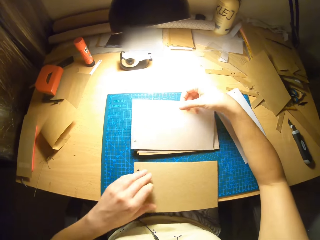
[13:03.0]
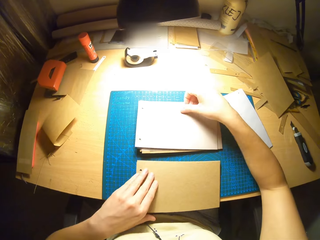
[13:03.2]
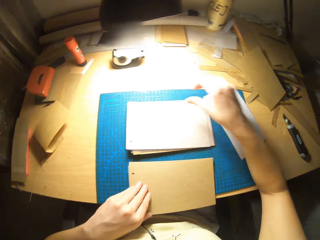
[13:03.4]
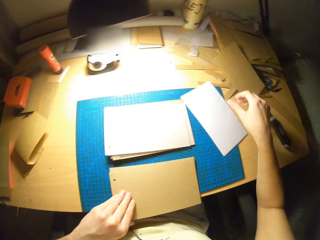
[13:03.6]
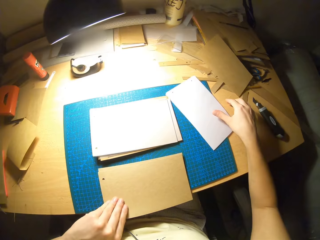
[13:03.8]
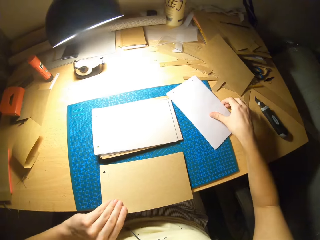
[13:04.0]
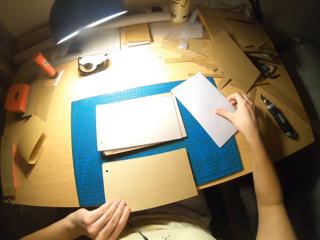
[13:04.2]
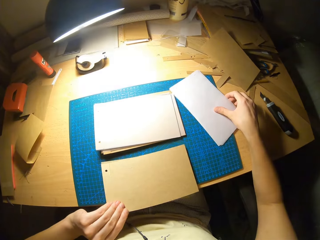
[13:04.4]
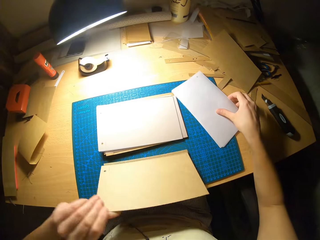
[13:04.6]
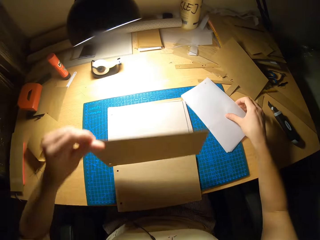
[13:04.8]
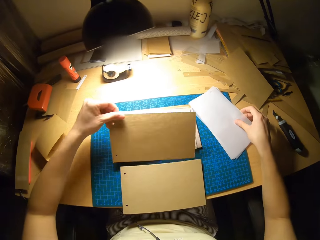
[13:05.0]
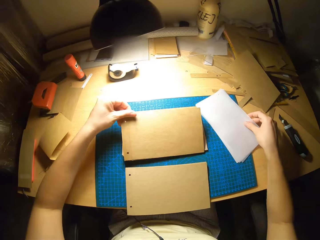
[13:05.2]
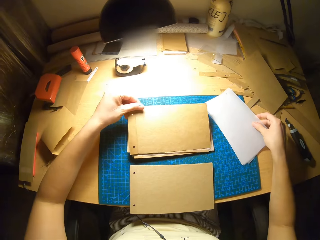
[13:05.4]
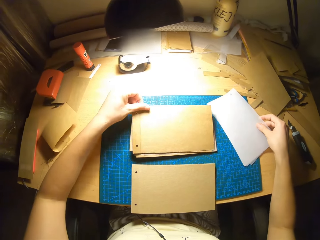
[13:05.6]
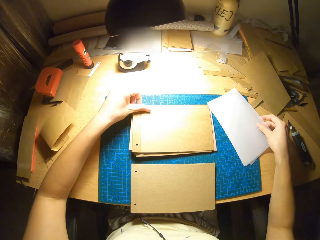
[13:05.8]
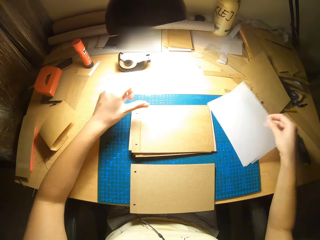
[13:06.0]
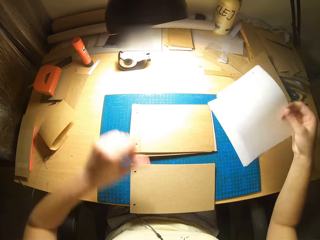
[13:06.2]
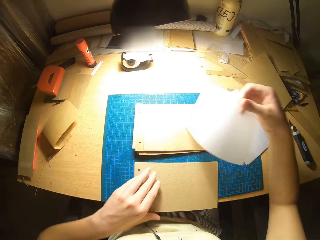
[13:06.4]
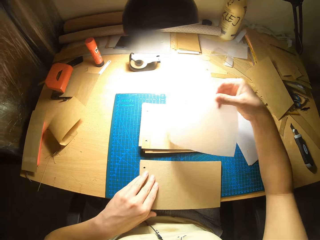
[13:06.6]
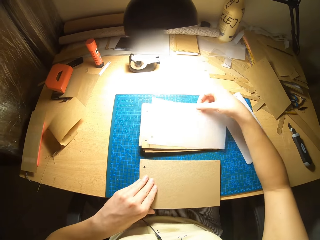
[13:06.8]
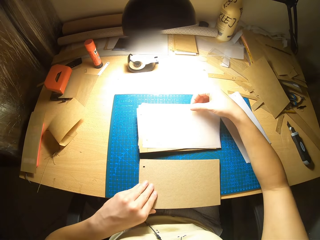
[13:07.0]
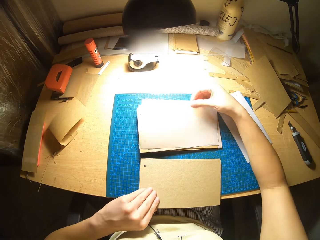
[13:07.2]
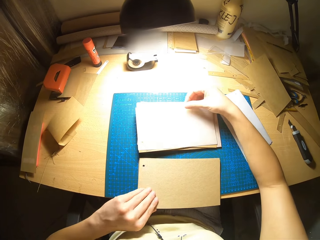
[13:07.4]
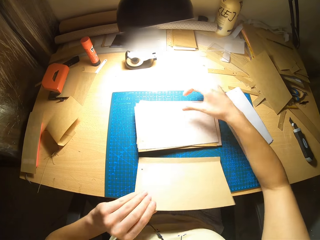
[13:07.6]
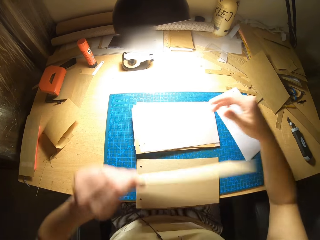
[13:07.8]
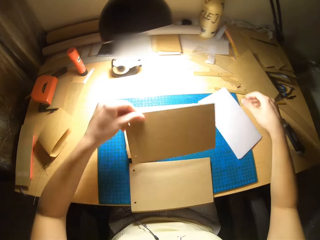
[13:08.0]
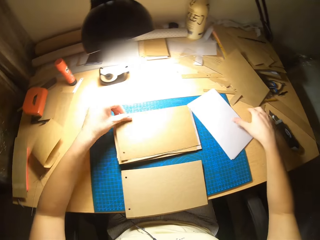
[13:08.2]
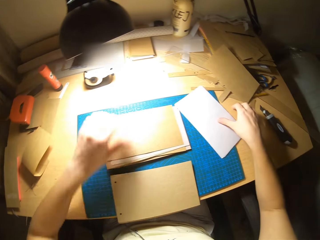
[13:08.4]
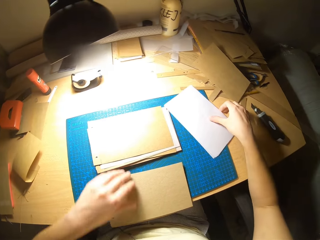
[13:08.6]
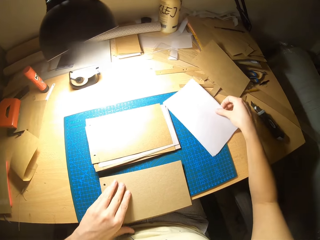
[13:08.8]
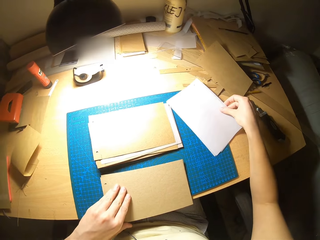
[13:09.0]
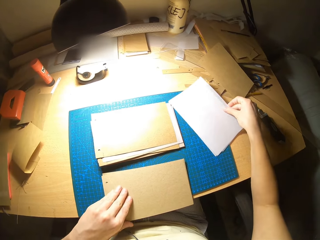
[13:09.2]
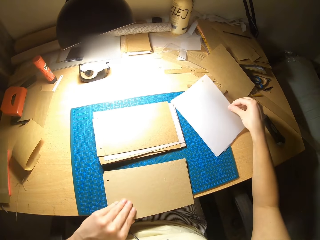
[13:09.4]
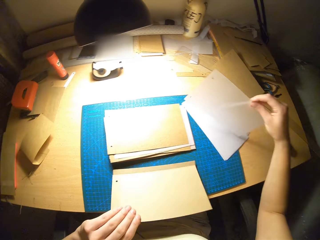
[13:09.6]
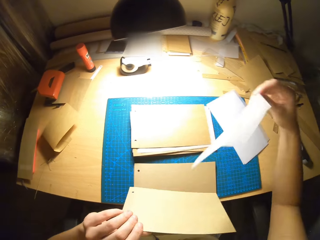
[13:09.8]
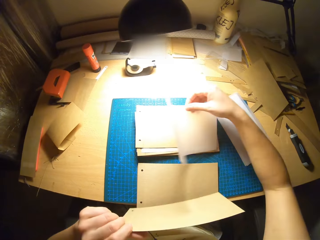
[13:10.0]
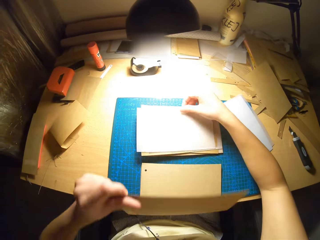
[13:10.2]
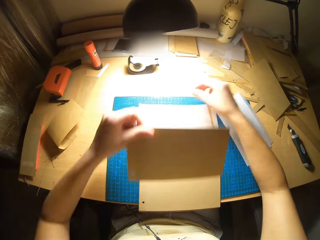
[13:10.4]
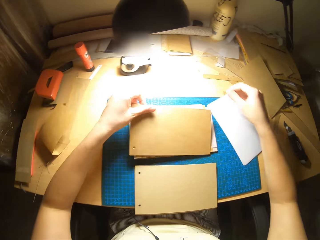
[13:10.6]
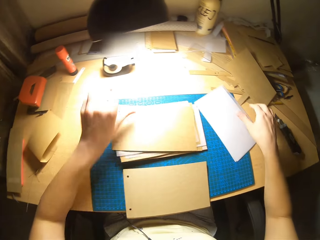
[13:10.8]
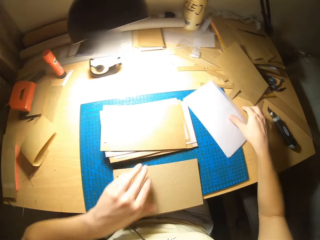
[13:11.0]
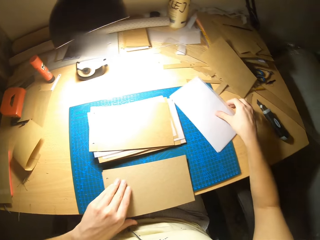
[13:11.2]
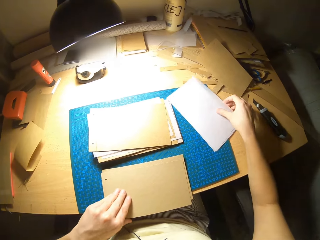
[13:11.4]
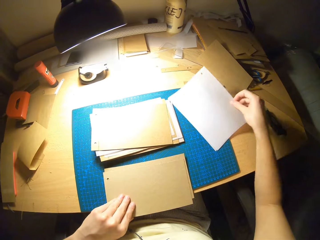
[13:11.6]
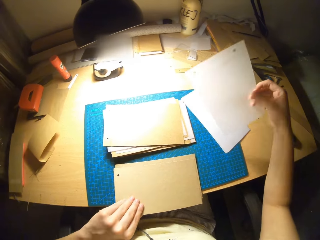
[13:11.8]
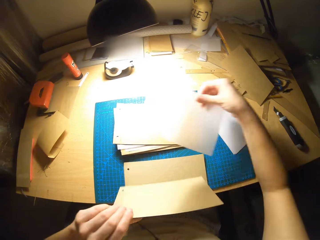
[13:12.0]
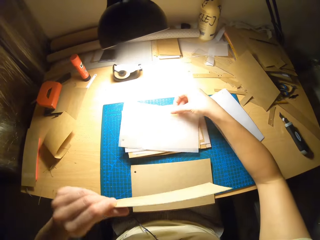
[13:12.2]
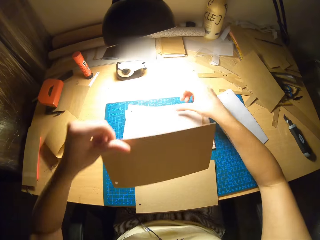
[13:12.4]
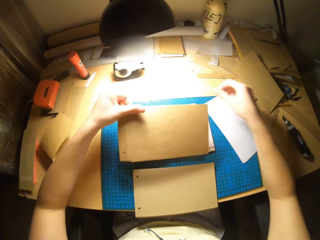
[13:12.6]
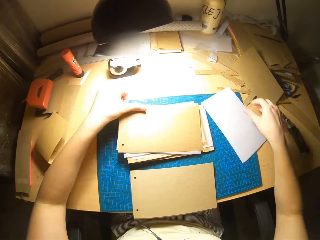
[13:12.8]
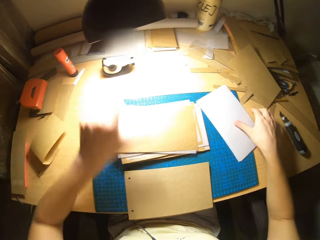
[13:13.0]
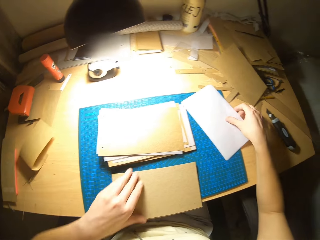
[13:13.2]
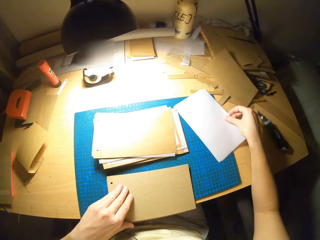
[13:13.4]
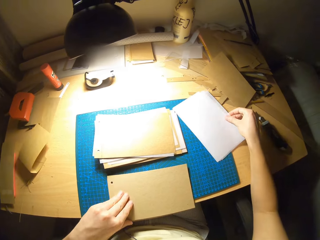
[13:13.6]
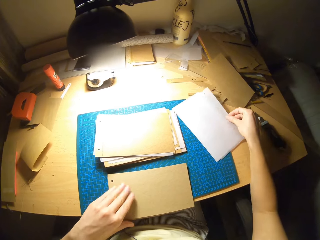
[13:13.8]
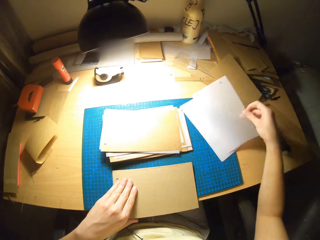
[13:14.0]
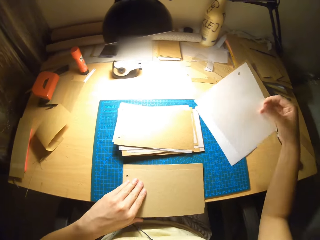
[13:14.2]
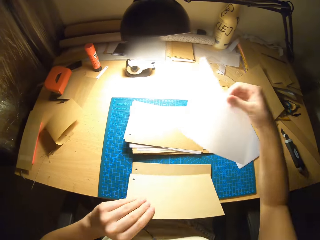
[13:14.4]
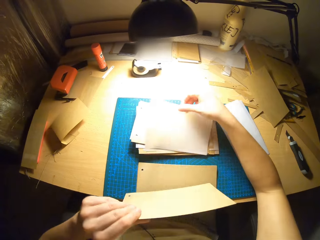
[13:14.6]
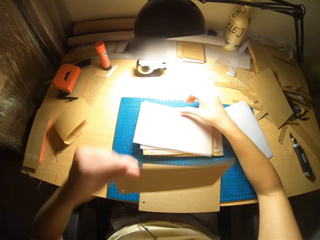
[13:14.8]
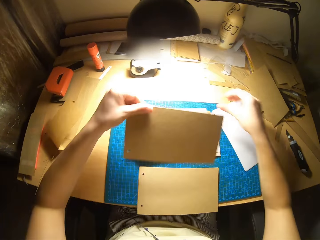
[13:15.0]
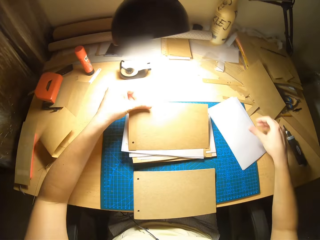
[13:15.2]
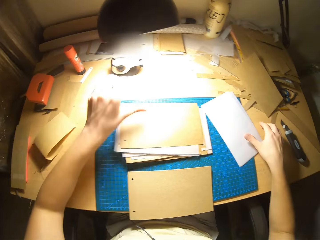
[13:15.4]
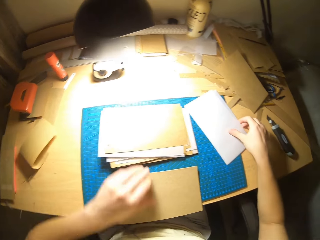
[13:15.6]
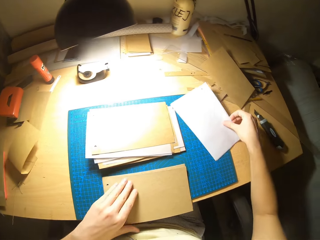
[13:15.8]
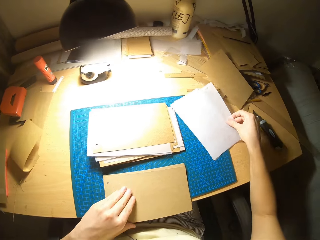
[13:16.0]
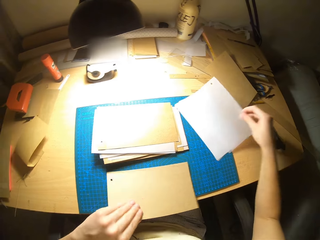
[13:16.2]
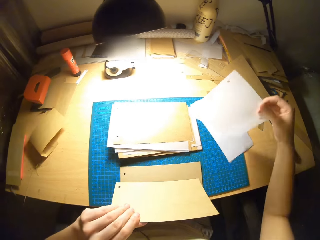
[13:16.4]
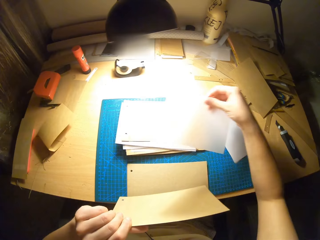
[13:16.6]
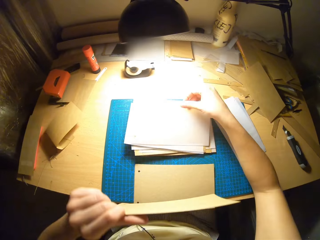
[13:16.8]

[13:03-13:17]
The camera wearer places the white paper on the brown. They place the brown paper on the white. They place the white paper on the brown. They place the brown paper on the white. They place the white paper on the brown. They place the brown paper on the white. They place the white paper on the brown. They place the brown paper on the white. They place the white paper on the brown. They place the brown paper on the white.

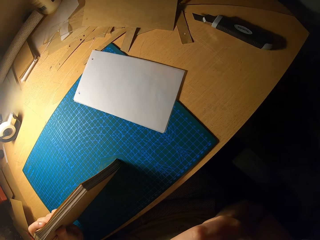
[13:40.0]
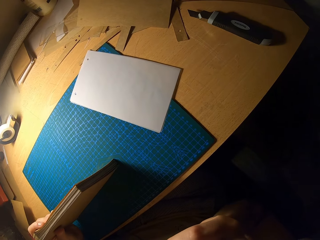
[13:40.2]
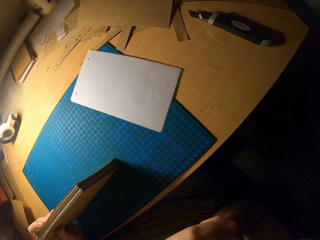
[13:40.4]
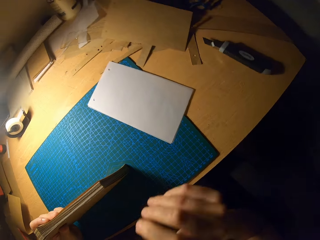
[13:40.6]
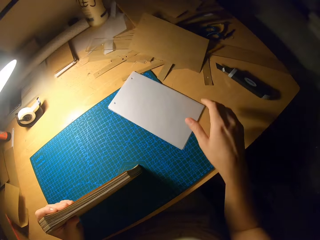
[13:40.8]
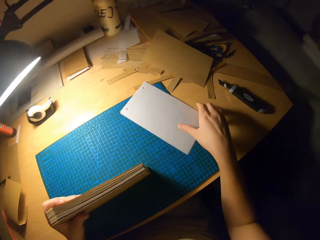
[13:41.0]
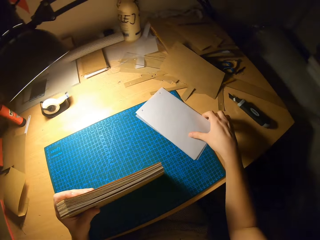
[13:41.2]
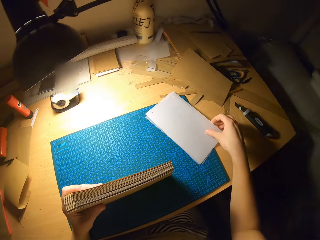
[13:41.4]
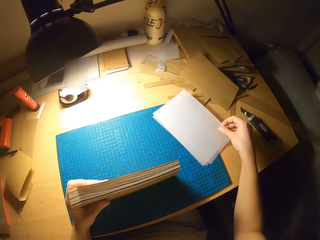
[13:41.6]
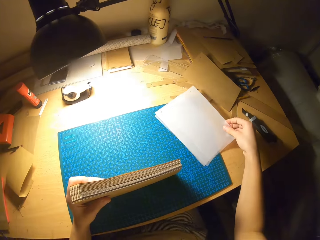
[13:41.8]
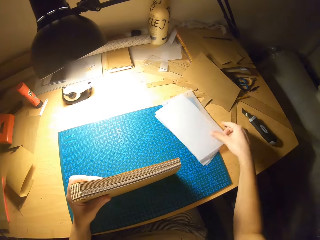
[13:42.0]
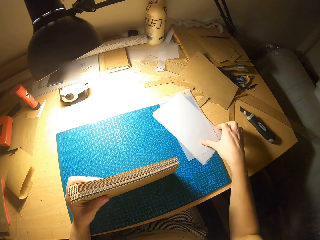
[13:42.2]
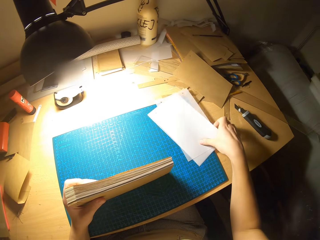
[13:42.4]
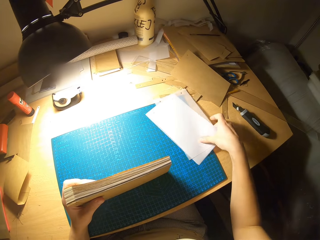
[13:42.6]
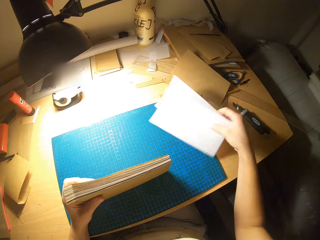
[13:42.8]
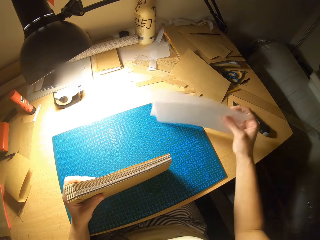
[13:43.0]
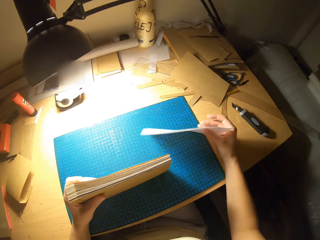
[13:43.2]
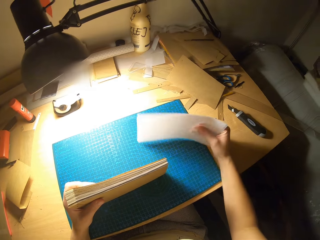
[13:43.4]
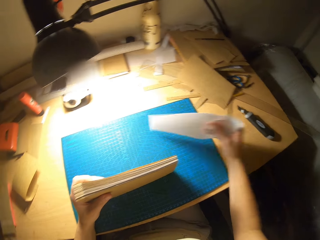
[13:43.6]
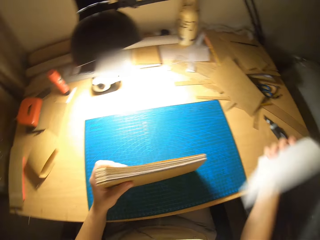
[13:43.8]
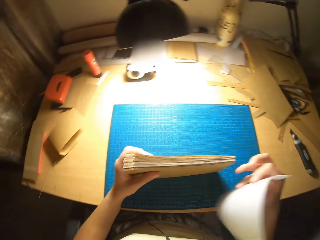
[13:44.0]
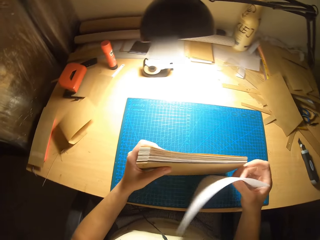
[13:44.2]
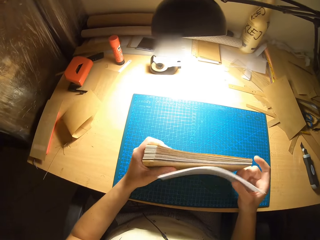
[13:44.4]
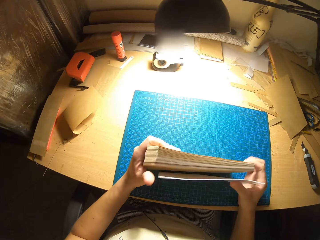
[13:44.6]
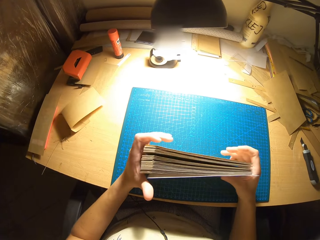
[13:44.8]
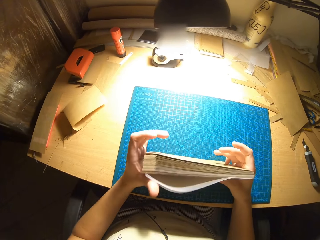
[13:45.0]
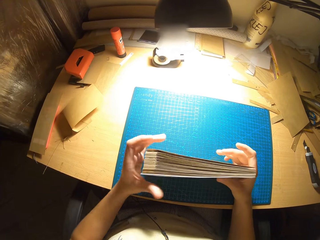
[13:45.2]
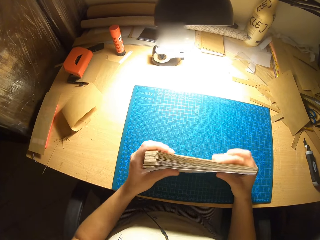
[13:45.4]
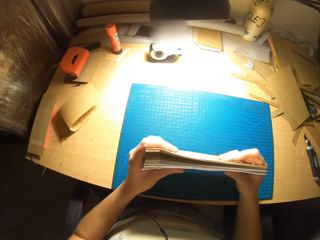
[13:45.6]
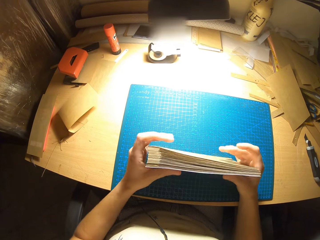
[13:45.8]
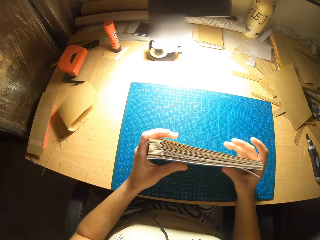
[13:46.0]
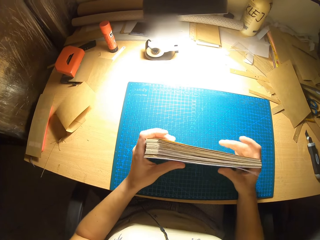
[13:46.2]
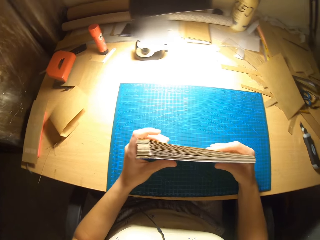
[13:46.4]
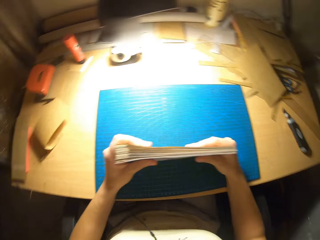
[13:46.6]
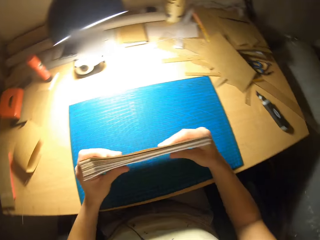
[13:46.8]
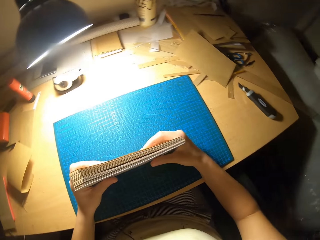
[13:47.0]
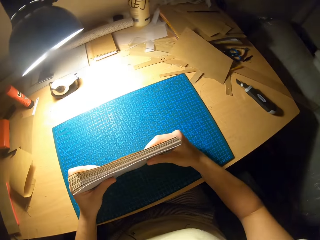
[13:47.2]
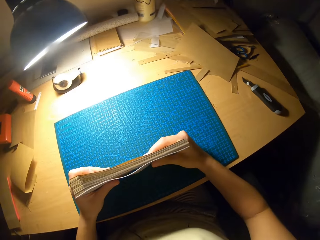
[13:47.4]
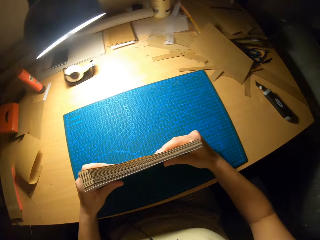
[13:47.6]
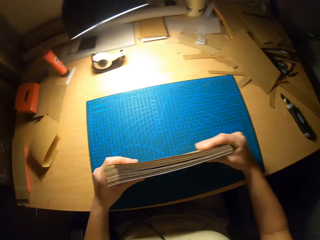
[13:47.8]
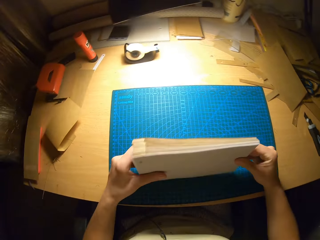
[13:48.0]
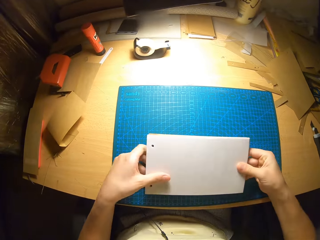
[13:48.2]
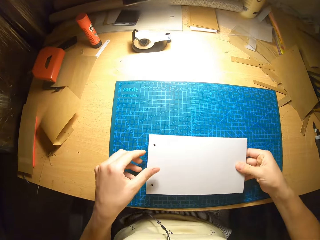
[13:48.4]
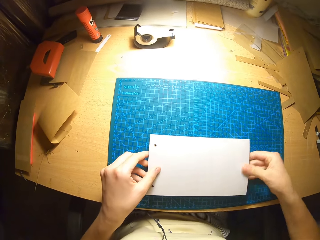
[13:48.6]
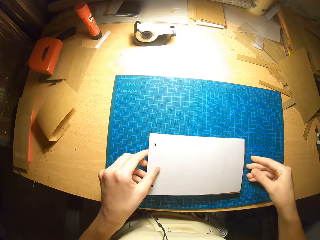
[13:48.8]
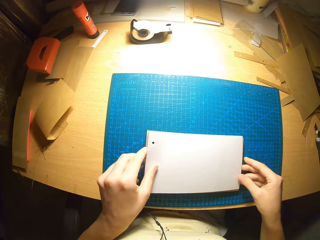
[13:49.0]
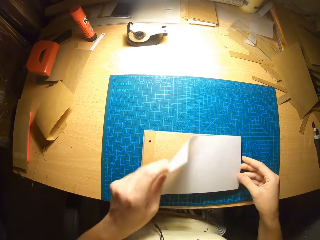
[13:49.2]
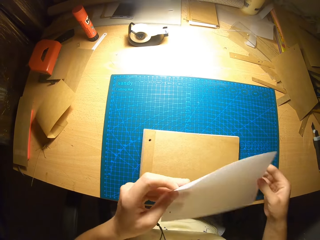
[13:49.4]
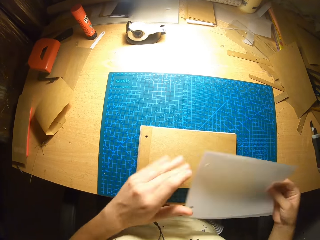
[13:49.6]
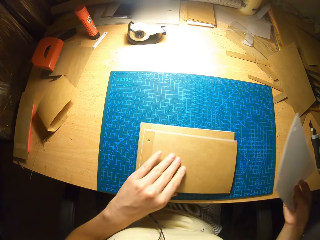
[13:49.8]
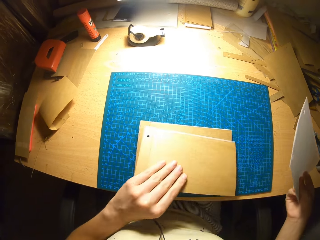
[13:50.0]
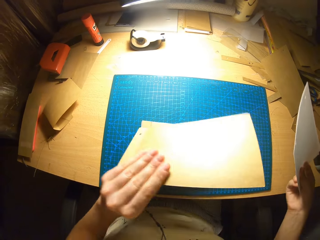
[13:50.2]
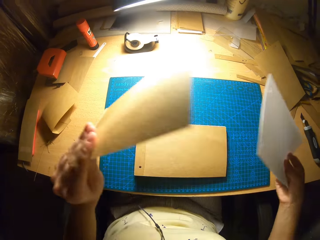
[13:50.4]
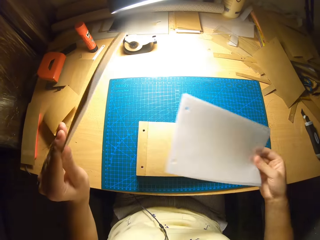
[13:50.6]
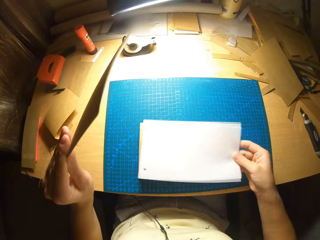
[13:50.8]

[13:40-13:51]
The camera wearer picks up the PVC papers on the table and combines them with cards in hand. He carries the white papers. He adds the PVC paper to the cards. He arranges the cards and PVC paper in his hands.
